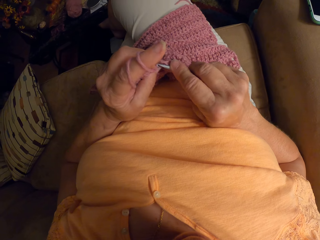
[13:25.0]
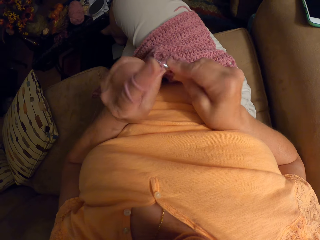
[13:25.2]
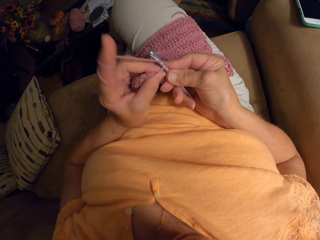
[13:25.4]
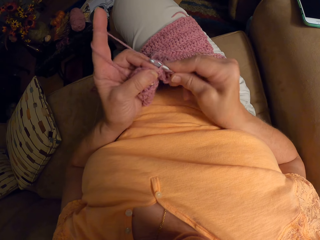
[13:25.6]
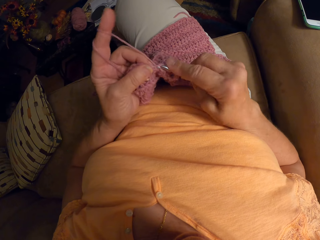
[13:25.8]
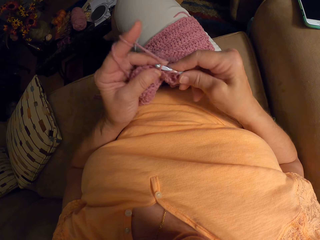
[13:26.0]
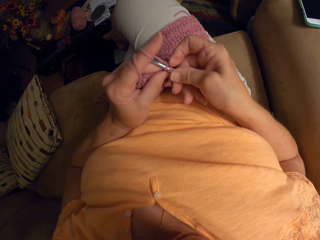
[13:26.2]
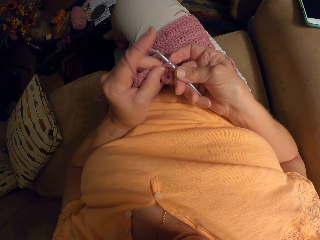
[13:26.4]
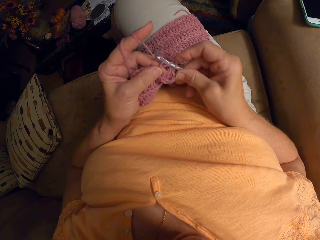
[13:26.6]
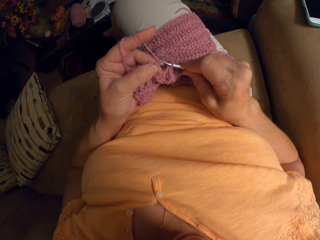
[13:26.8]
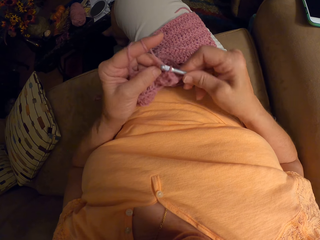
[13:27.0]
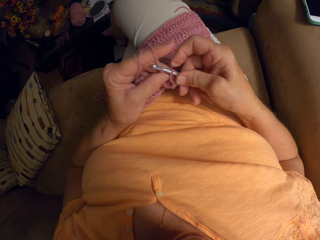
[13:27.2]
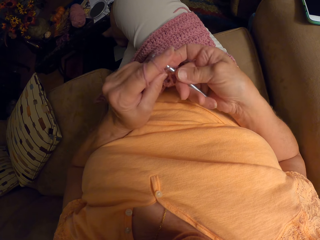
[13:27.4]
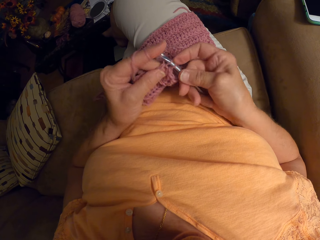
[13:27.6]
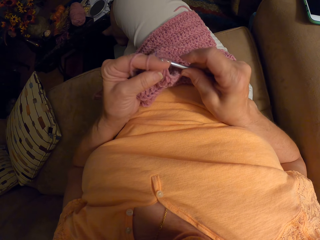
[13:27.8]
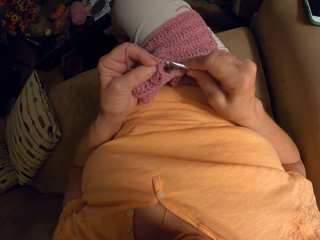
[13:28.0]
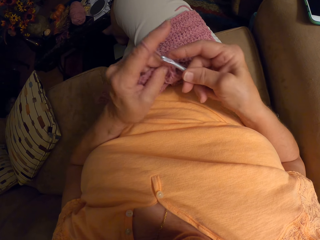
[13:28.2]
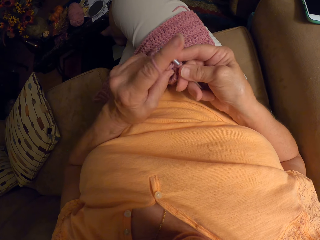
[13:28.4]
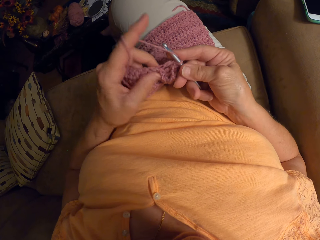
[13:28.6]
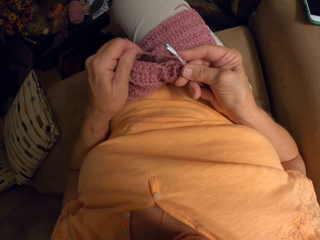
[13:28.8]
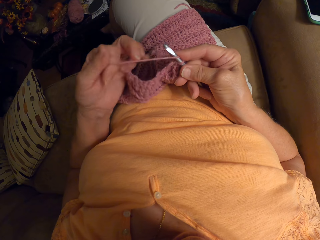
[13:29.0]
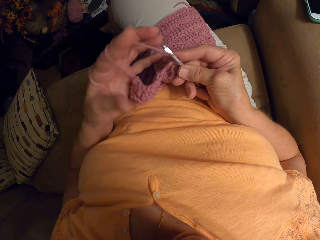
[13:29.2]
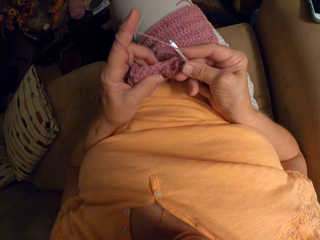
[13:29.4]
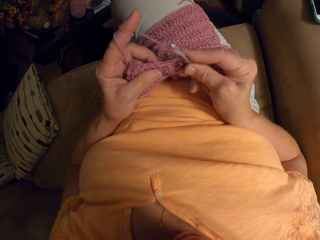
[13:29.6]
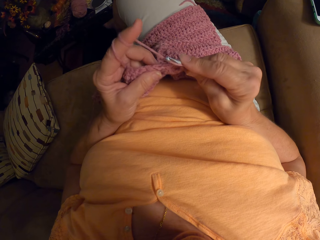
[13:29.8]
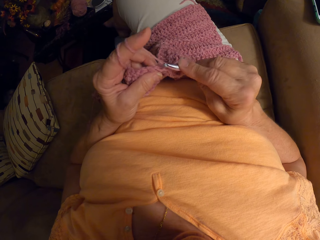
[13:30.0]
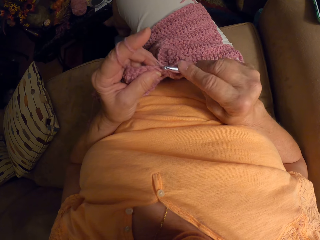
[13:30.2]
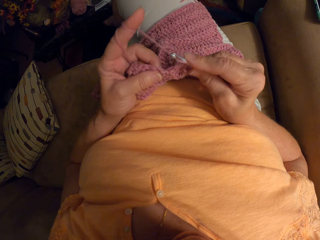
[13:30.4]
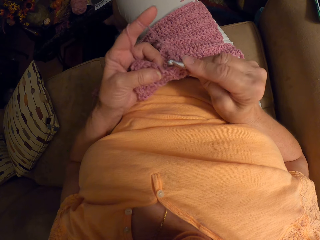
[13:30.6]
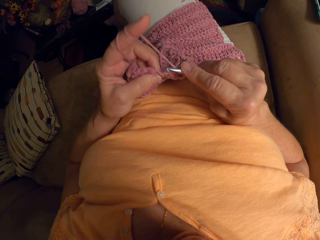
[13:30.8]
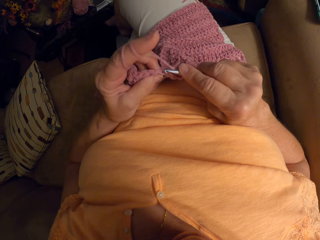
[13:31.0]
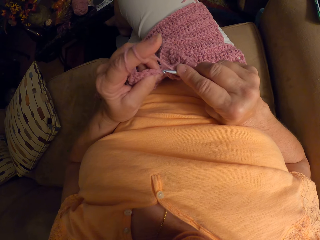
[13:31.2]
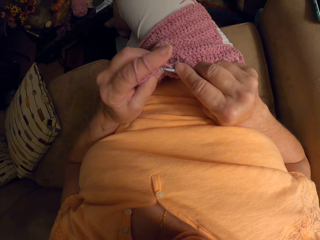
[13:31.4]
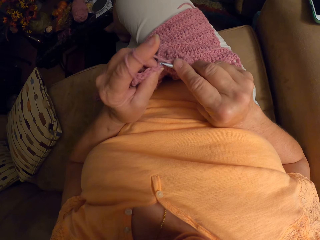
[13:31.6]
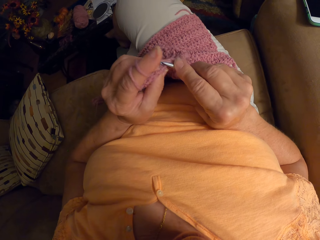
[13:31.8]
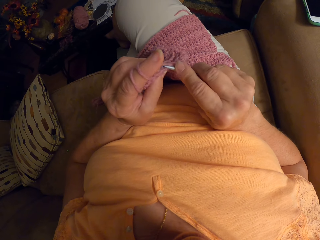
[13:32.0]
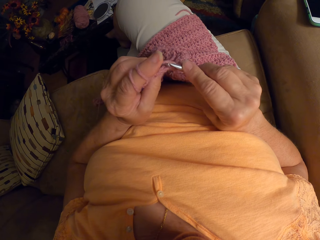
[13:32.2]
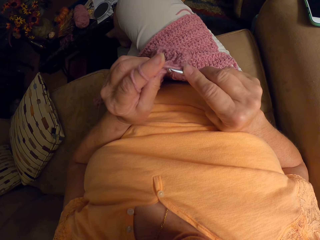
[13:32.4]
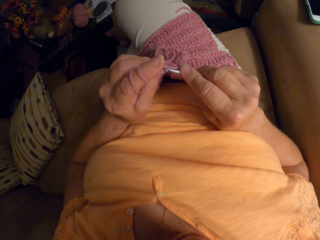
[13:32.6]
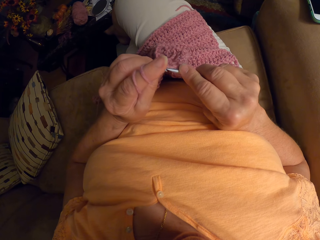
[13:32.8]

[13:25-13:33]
The camera wearer wraps the yarn around her left hand. She ties the yarn on the finger. She crochets the piece of cloth using the crochet hook.

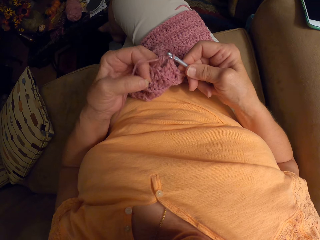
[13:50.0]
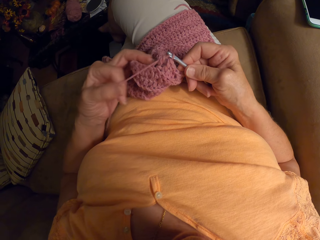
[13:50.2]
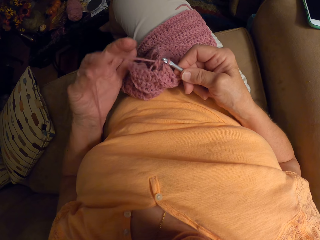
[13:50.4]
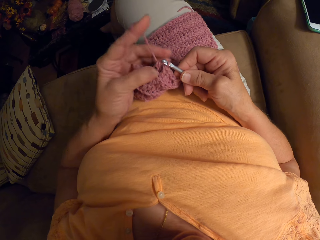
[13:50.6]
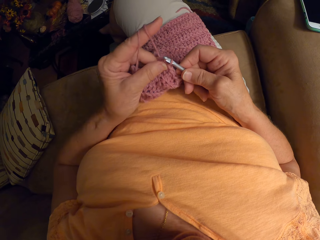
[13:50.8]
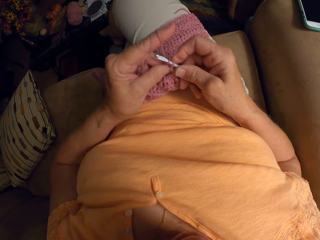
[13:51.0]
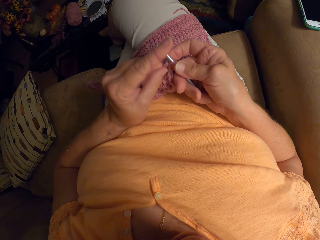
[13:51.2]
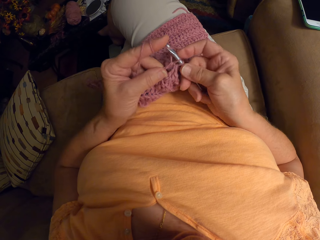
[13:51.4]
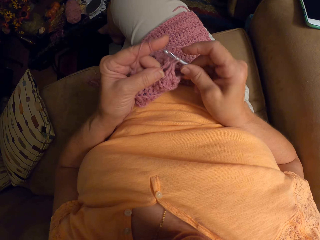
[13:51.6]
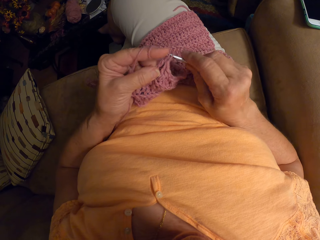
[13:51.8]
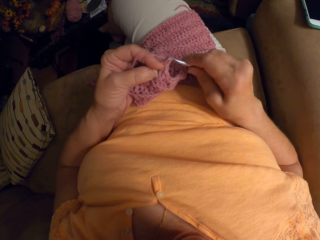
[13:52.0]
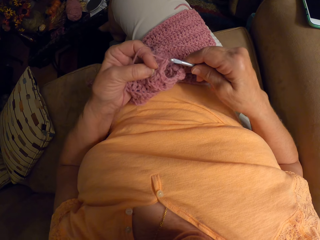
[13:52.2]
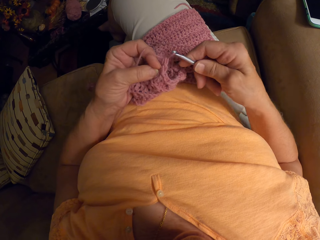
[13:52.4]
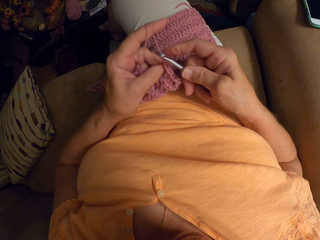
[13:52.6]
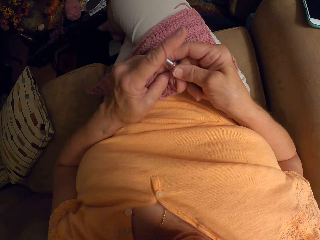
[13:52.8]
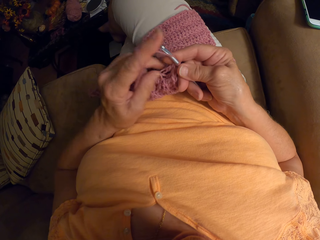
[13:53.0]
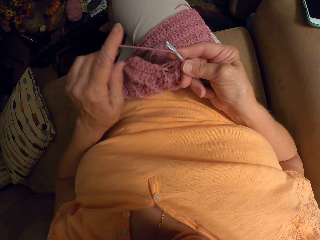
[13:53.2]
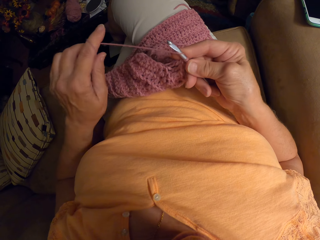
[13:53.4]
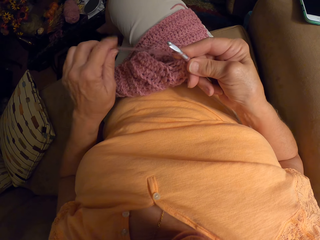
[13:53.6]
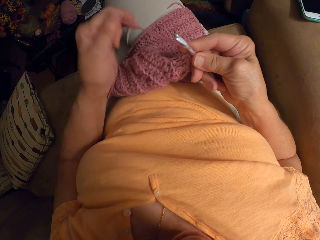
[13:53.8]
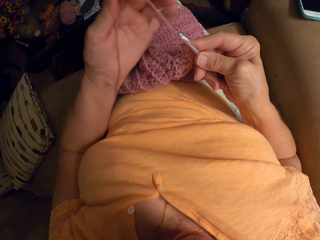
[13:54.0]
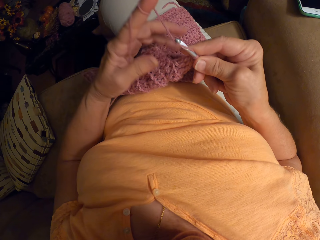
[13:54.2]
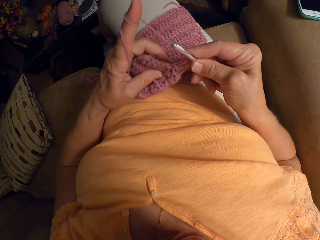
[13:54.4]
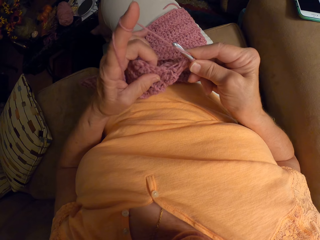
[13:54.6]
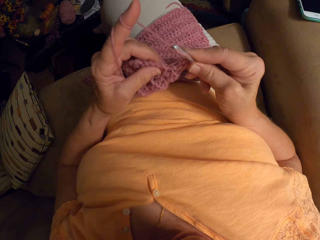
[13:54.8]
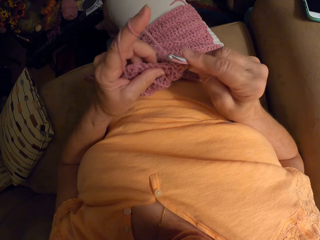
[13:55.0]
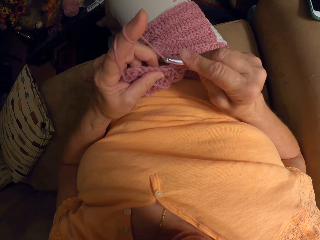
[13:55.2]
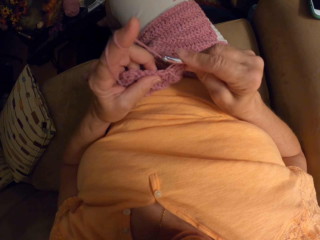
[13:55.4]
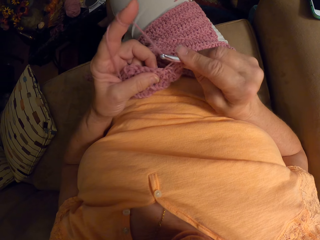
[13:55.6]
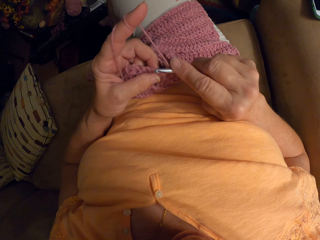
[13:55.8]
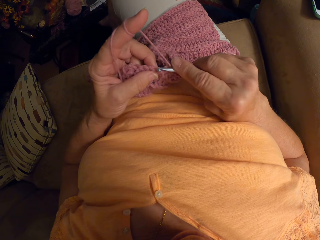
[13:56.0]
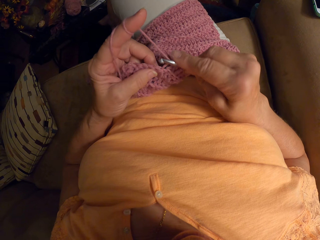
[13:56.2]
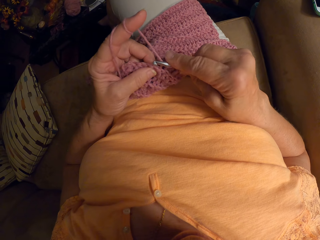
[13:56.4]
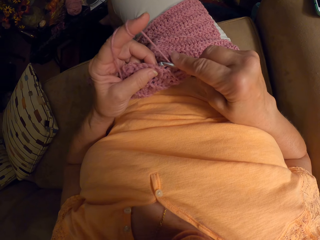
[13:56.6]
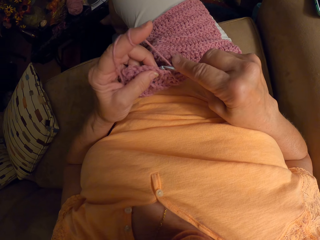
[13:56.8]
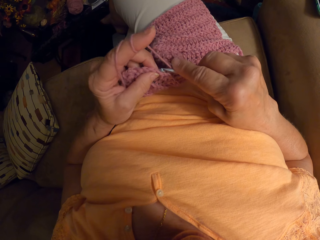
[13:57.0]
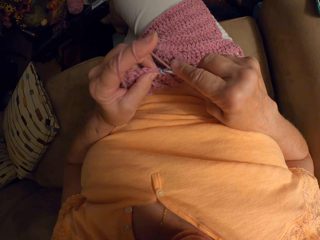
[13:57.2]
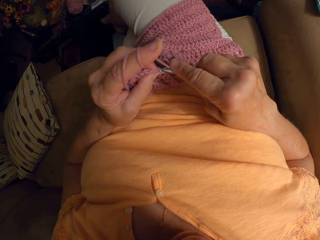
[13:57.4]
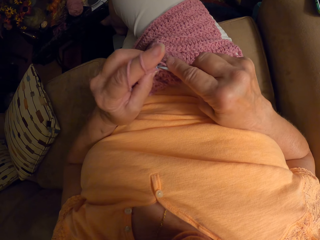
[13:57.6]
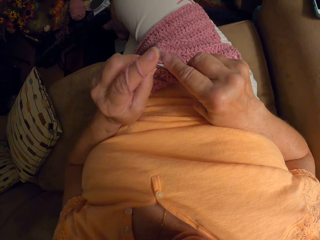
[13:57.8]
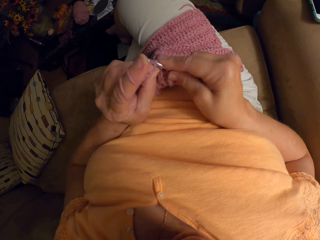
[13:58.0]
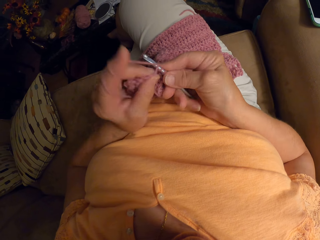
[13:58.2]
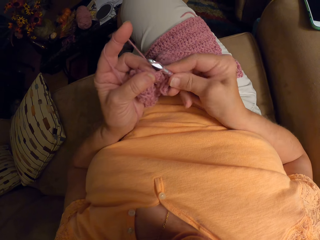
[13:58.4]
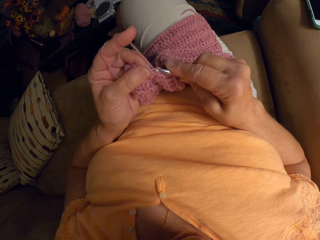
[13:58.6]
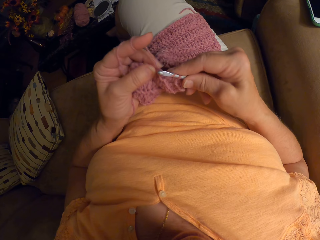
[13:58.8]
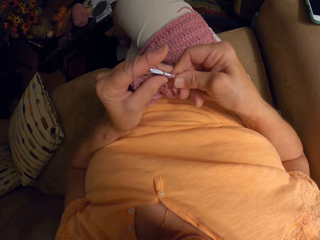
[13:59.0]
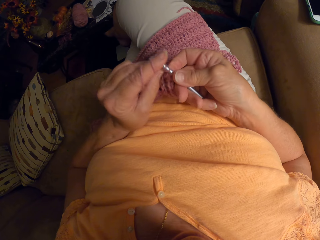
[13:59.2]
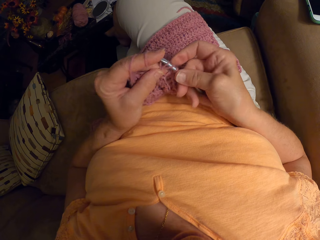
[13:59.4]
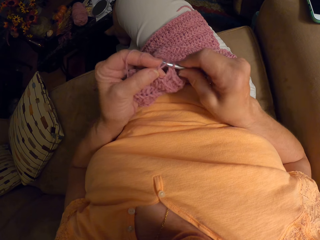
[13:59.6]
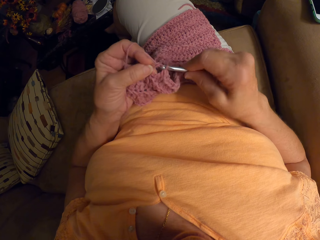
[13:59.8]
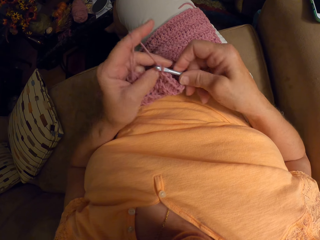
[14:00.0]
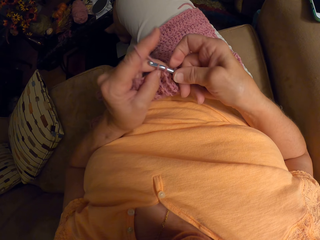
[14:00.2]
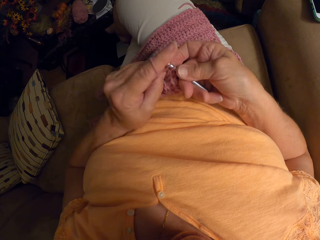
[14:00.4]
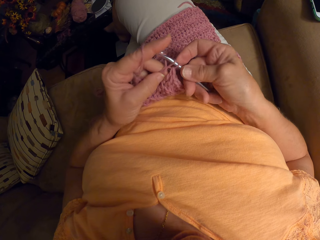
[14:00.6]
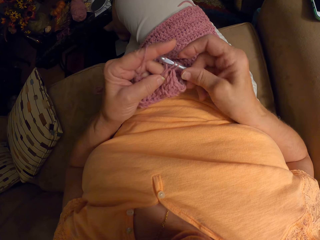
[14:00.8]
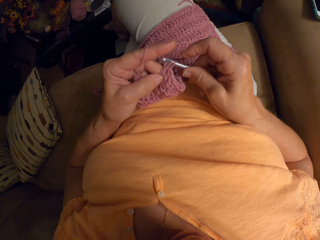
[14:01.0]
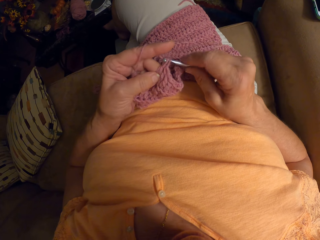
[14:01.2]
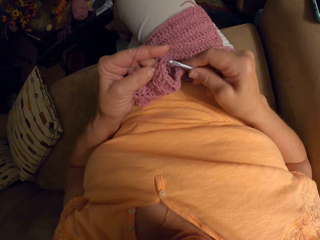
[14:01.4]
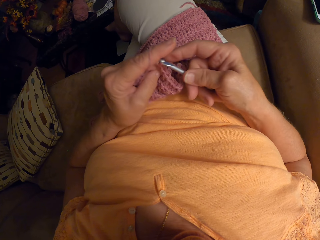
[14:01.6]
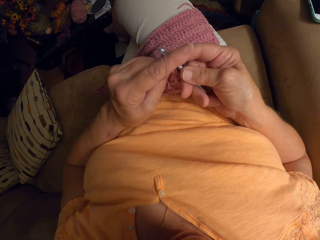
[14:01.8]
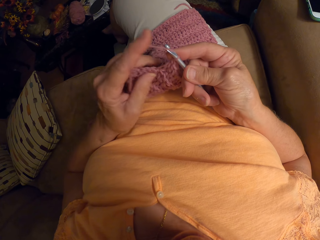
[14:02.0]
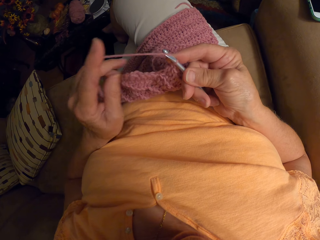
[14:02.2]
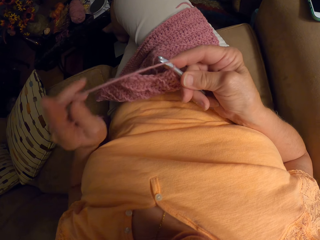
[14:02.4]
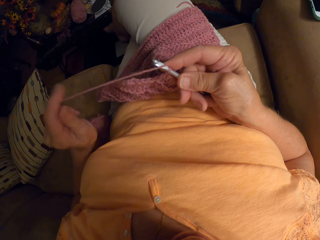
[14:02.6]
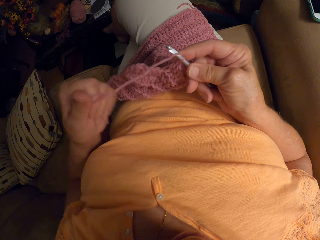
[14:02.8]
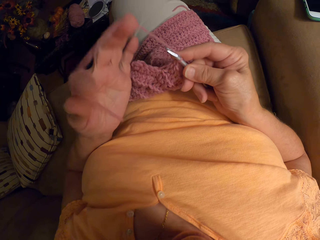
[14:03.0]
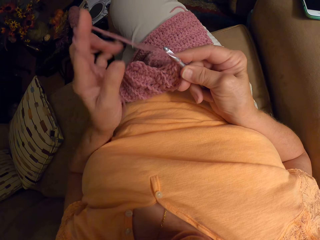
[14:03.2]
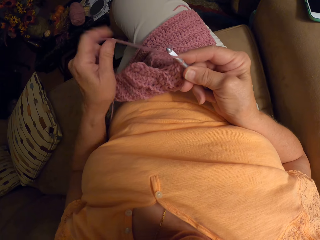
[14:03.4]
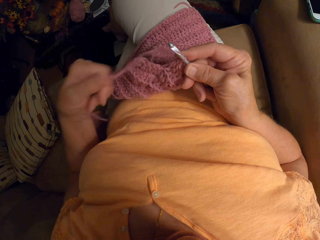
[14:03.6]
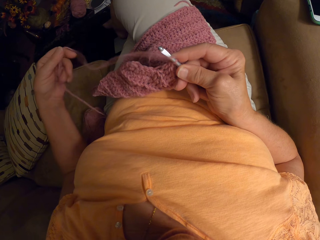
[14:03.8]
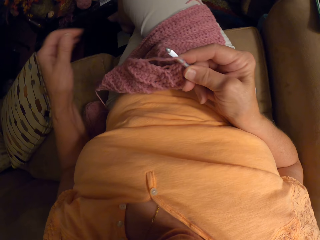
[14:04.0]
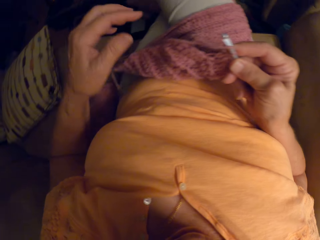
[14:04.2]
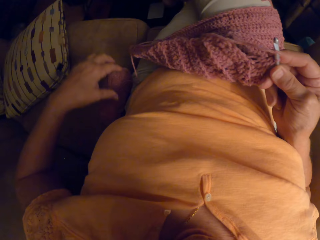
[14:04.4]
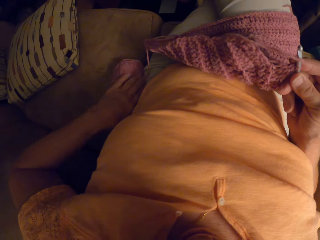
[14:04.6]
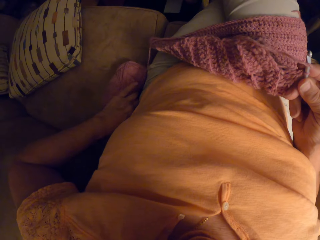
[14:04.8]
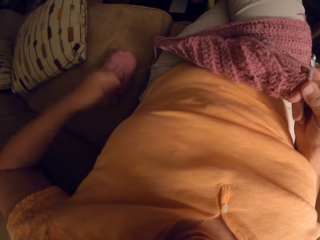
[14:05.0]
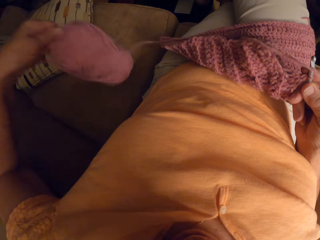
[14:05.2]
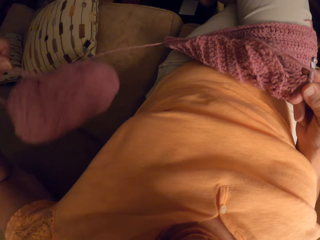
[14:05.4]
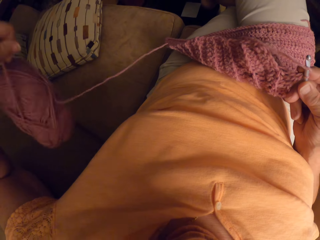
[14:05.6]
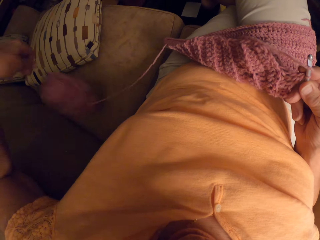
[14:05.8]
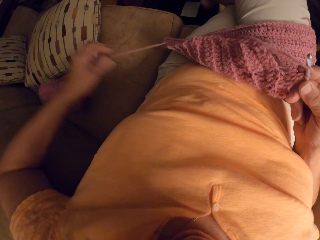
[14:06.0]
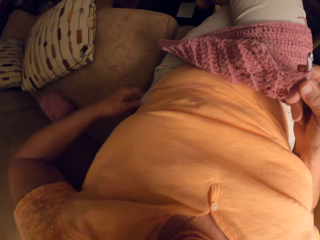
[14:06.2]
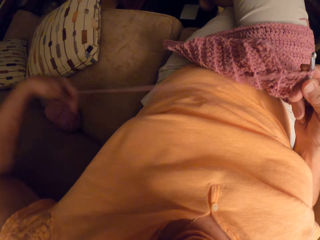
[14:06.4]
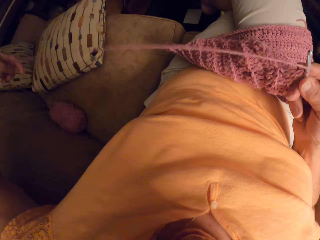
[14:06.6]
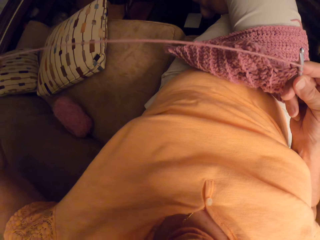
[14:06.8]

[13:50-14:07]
The camera wearer adjusts the thread. She crochets a garment. She adjusts the thread. She crochets the garment. She adjusts the yarn with her left hand.
